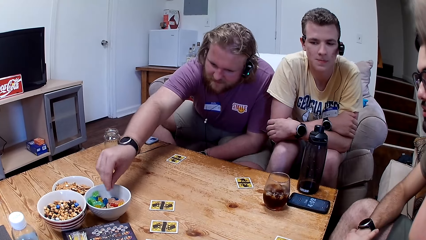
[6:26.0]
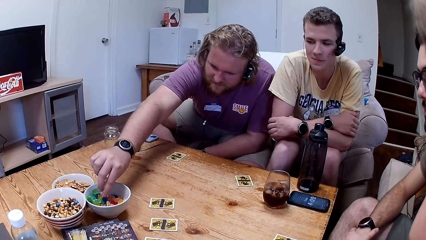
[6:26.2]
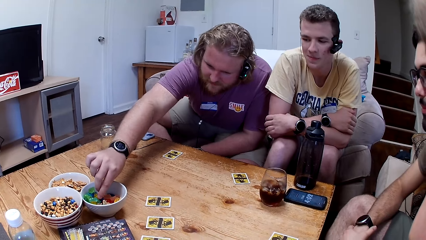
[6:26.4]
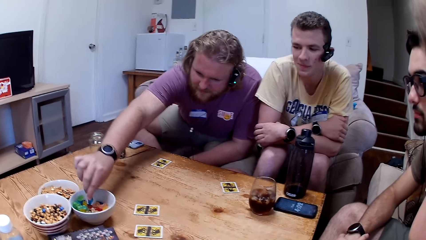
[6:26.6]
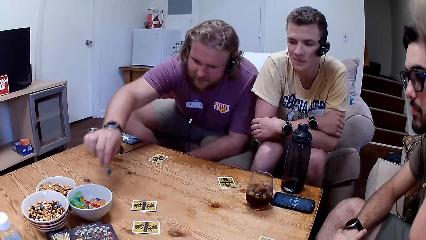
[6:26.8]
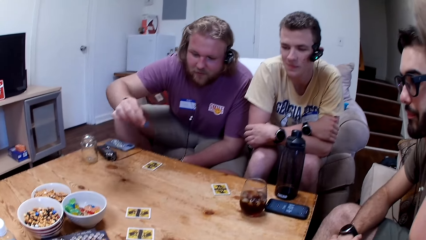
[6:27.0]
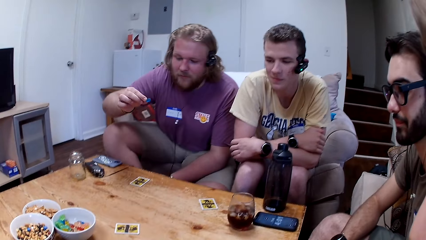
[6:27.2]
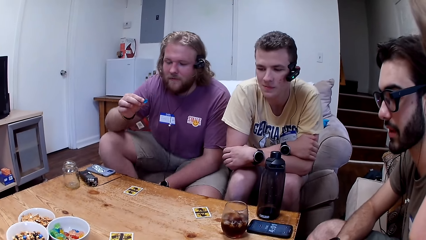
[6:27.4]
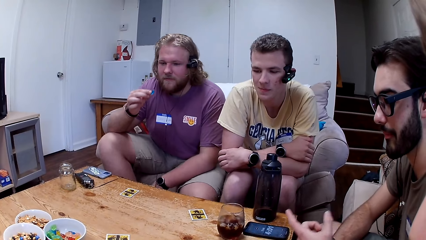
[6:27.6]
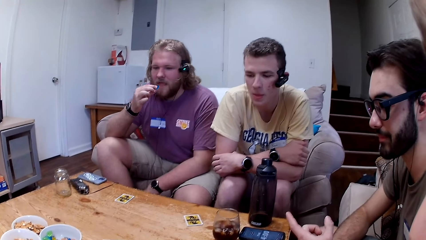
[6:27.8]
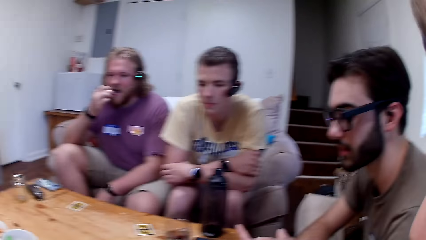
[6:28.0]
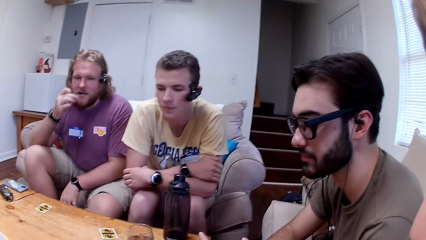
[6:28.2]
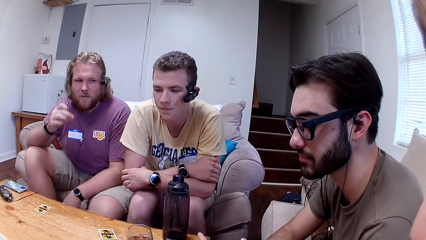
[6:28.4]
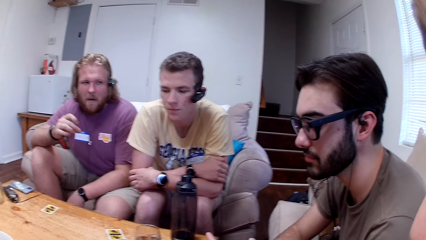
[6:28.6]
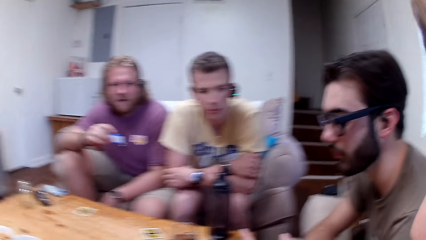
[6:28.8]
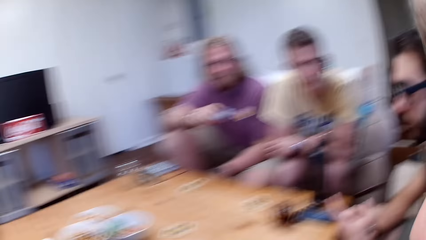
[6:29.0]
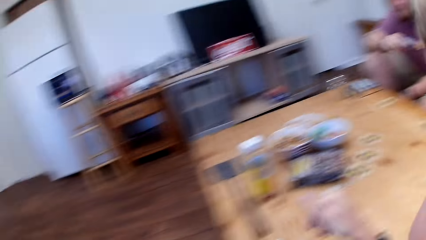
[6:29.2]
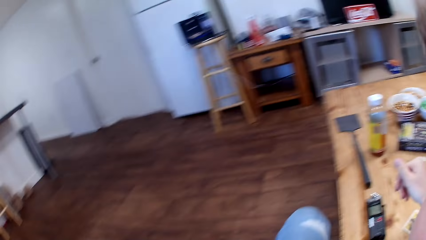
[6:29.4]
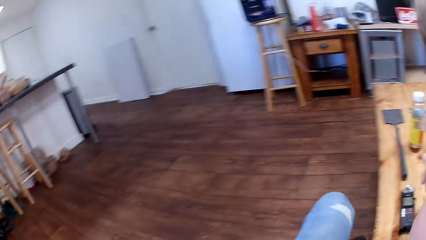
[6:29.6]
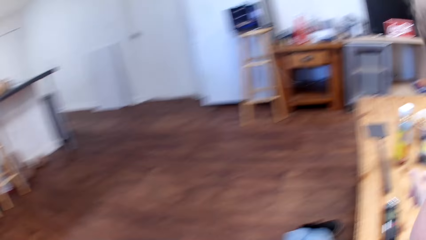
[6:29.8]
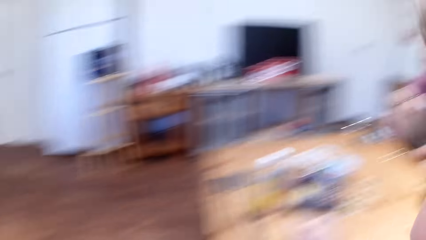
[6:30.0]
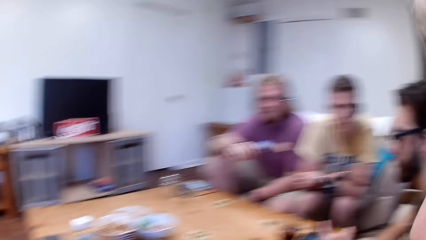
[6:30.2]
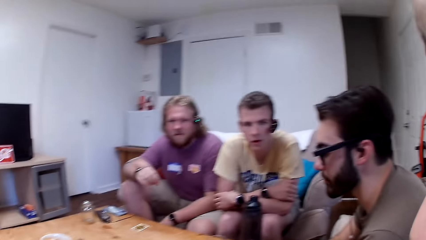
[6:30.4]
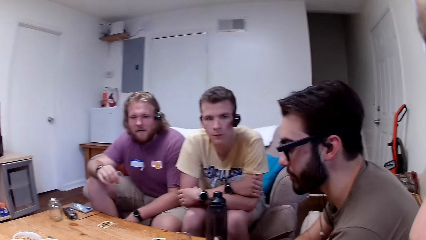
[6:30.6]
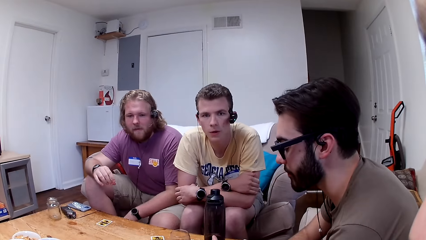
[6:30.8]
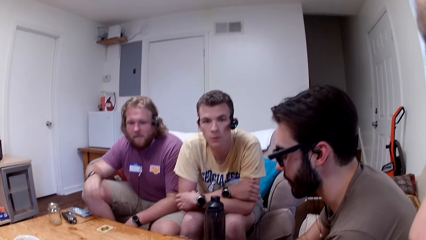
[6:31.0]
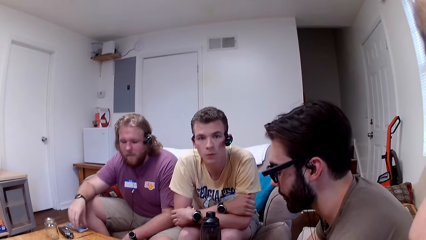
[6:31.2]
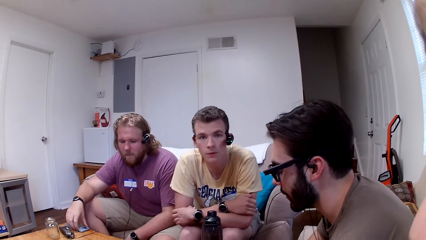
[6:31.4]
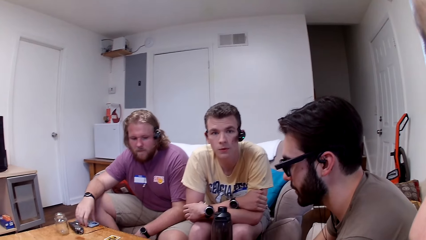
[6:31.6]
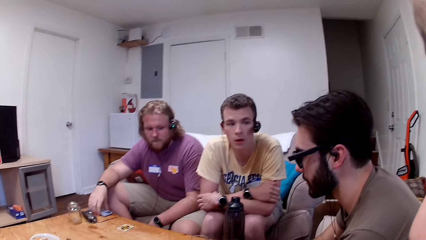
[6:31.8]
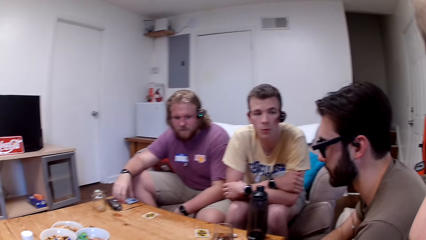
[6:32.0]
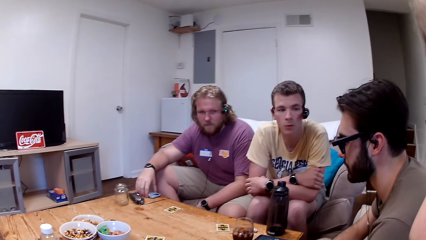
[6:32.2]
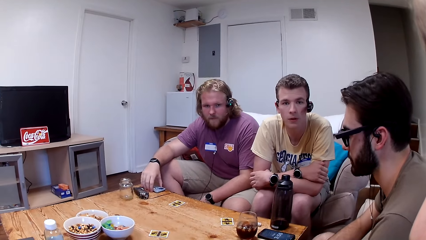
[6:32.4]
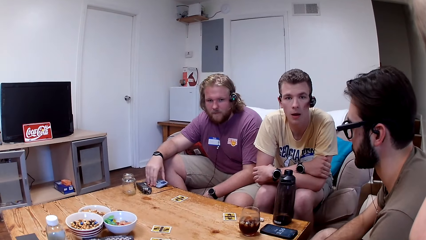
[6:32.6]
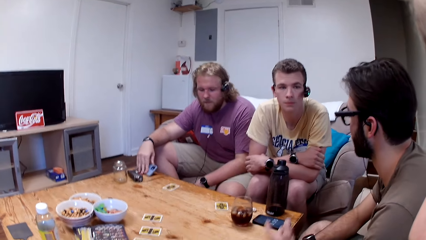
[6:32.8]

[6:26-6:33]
Someone is eating a sweet.
